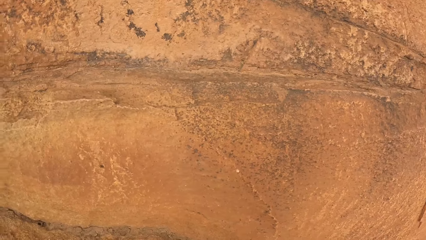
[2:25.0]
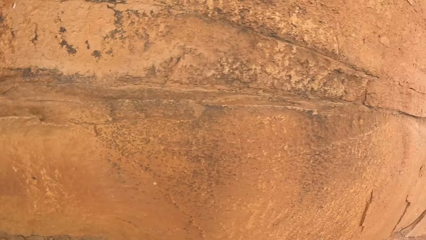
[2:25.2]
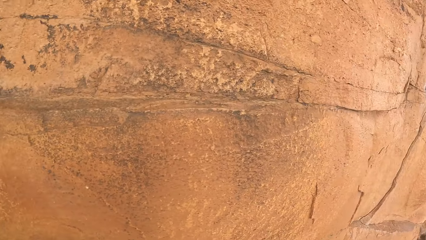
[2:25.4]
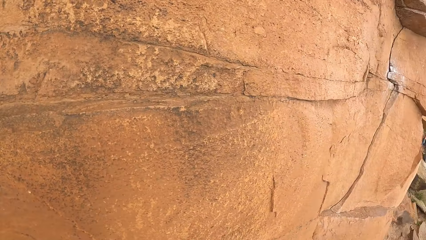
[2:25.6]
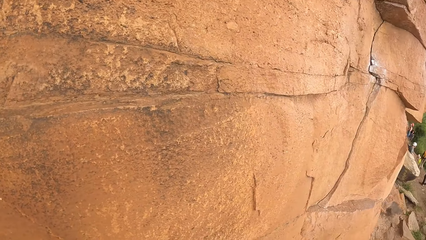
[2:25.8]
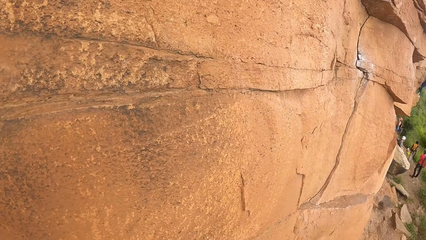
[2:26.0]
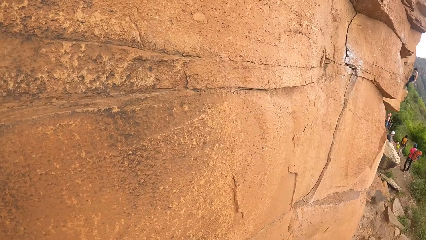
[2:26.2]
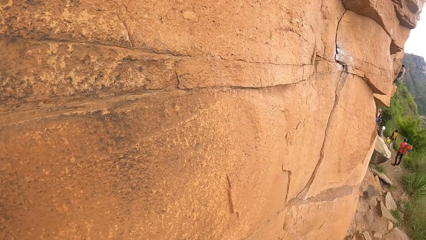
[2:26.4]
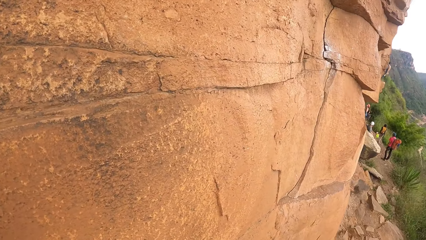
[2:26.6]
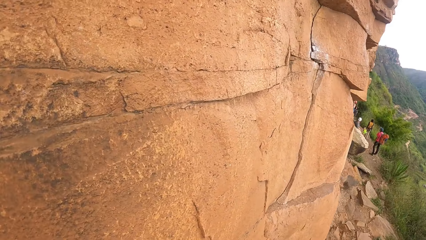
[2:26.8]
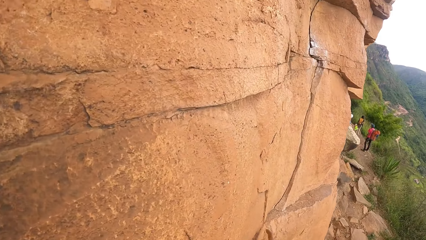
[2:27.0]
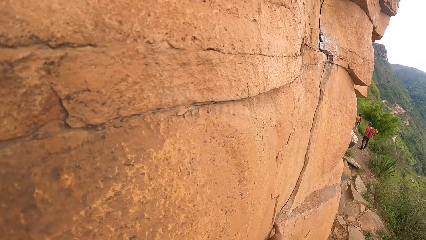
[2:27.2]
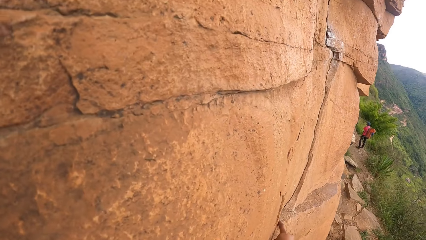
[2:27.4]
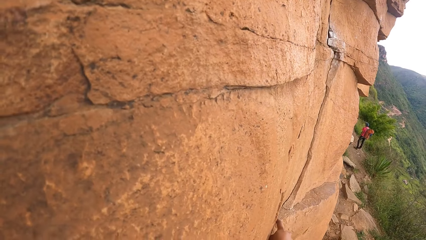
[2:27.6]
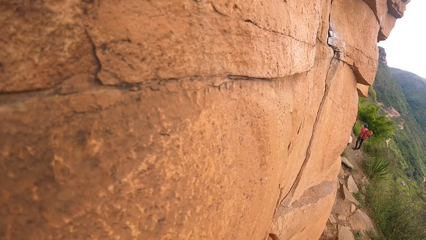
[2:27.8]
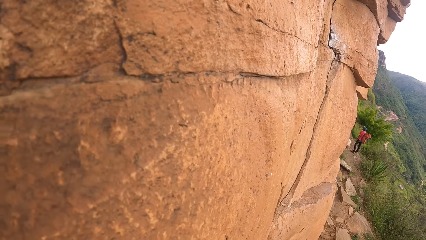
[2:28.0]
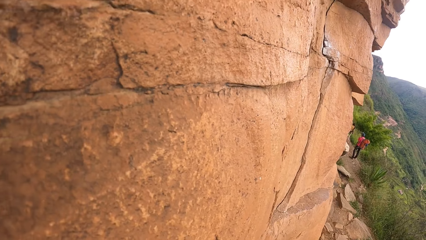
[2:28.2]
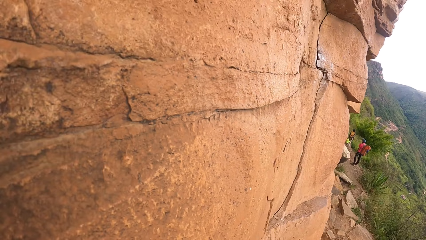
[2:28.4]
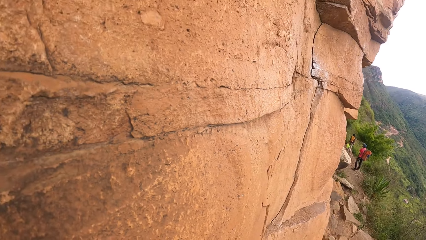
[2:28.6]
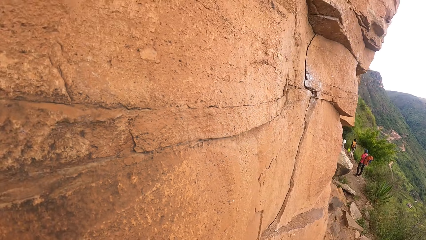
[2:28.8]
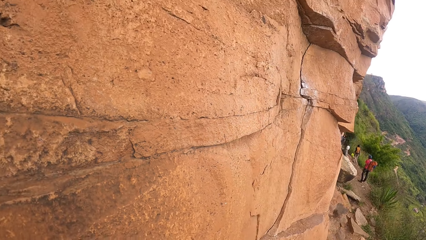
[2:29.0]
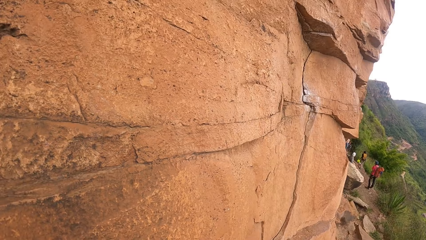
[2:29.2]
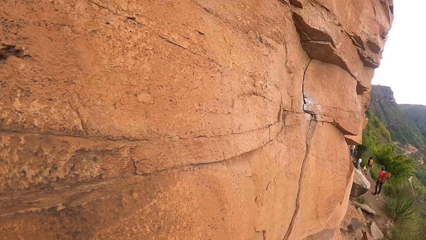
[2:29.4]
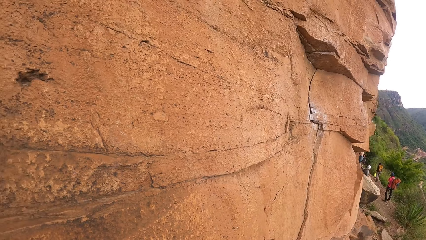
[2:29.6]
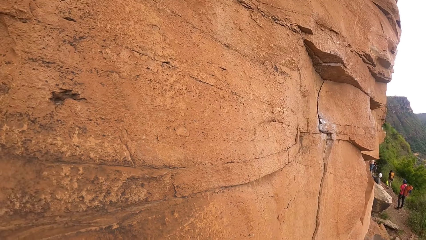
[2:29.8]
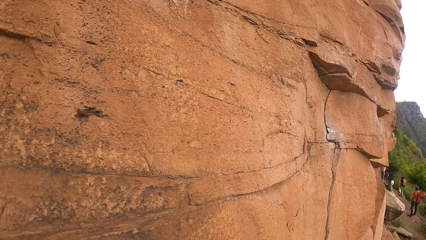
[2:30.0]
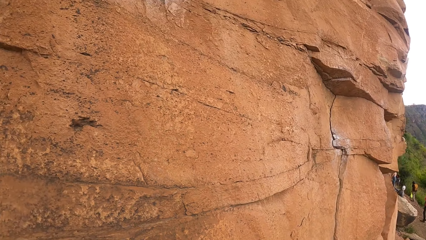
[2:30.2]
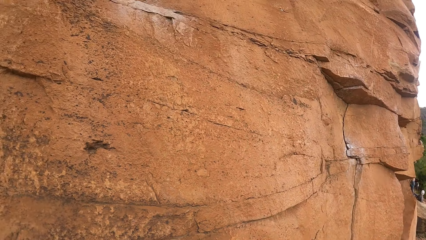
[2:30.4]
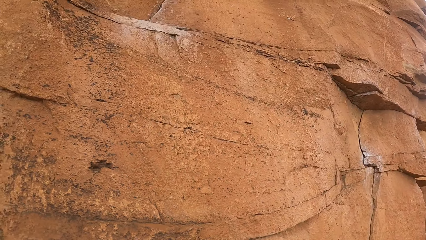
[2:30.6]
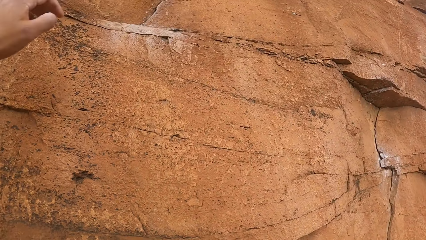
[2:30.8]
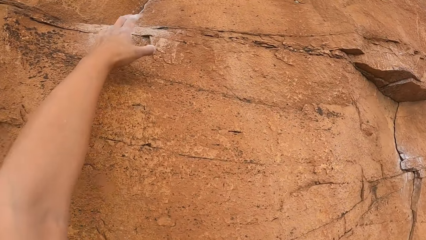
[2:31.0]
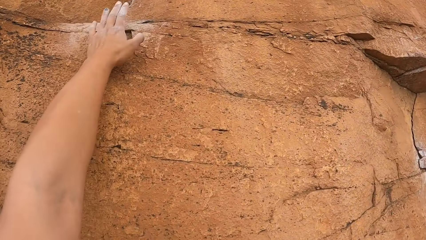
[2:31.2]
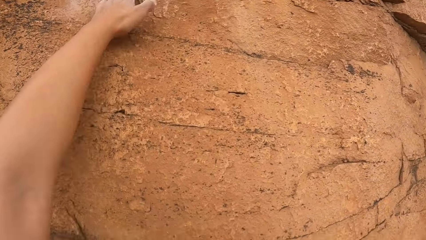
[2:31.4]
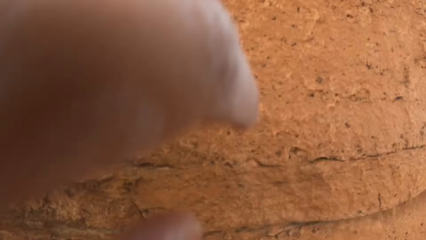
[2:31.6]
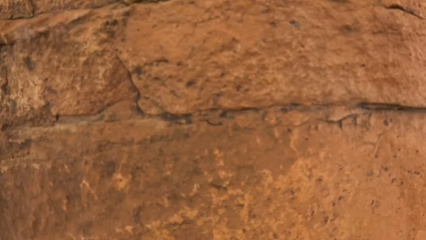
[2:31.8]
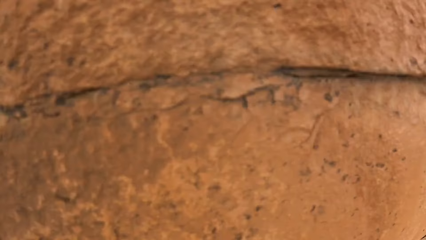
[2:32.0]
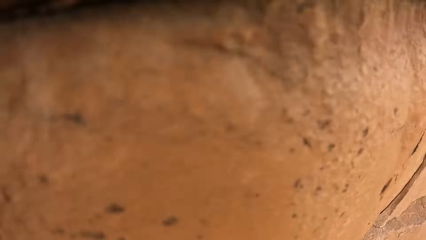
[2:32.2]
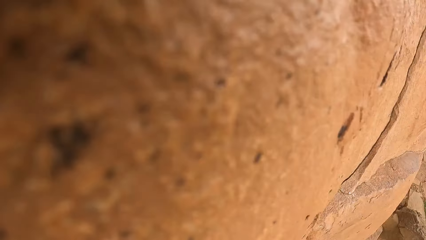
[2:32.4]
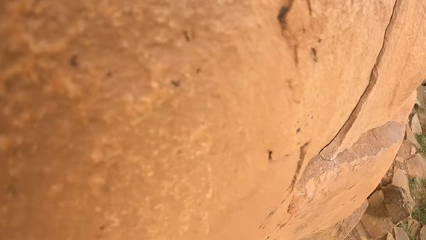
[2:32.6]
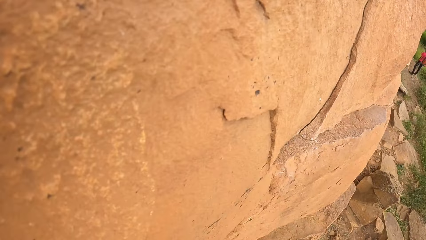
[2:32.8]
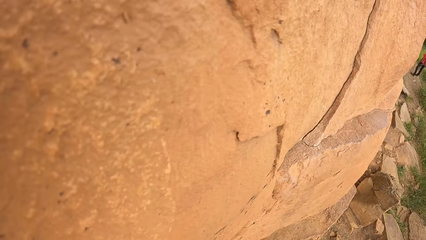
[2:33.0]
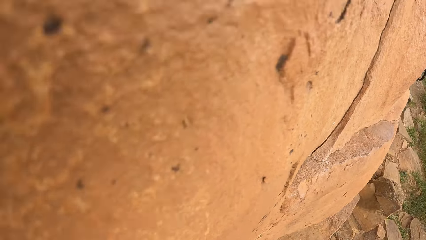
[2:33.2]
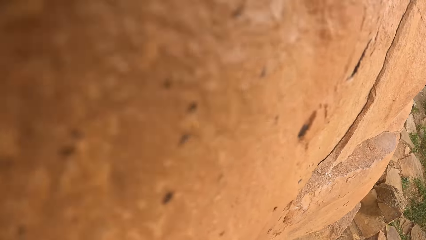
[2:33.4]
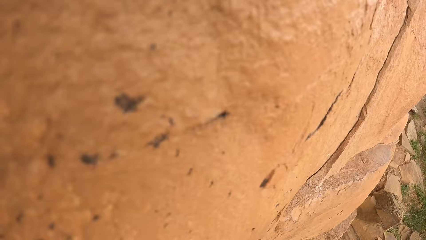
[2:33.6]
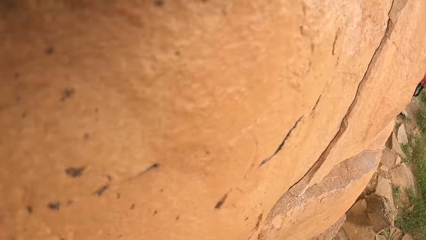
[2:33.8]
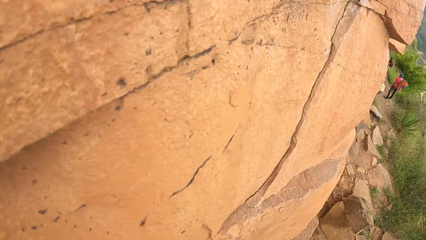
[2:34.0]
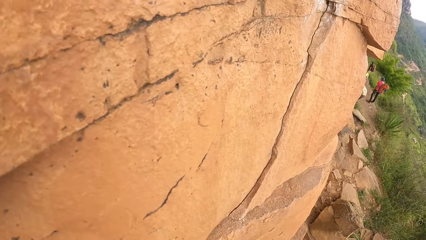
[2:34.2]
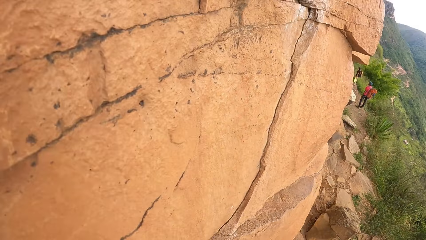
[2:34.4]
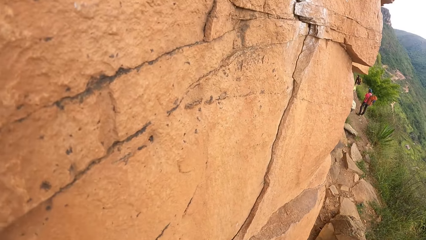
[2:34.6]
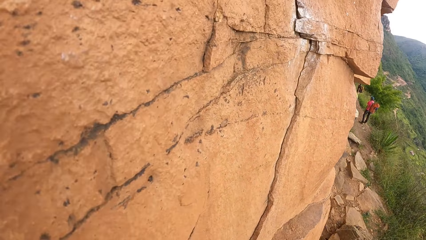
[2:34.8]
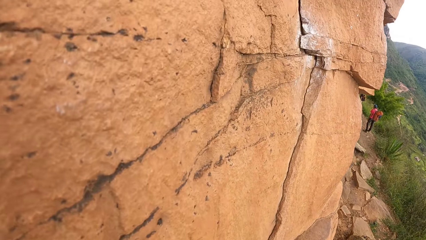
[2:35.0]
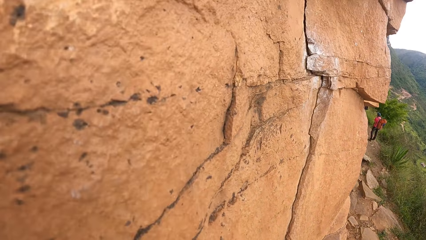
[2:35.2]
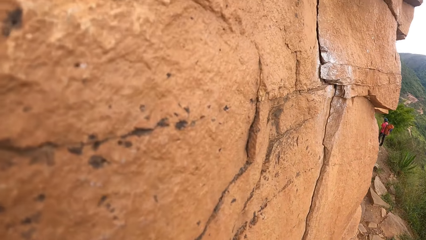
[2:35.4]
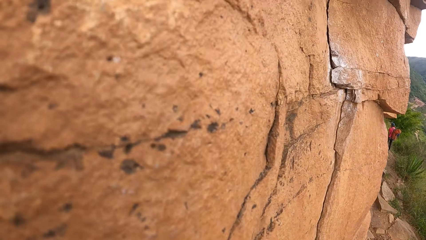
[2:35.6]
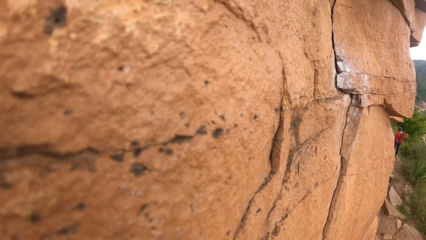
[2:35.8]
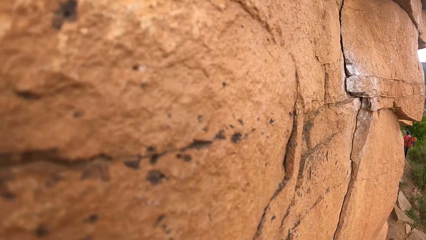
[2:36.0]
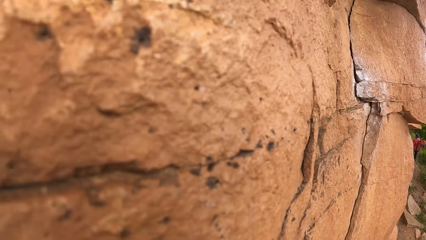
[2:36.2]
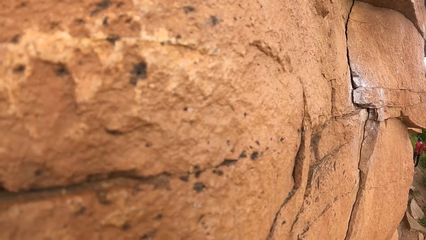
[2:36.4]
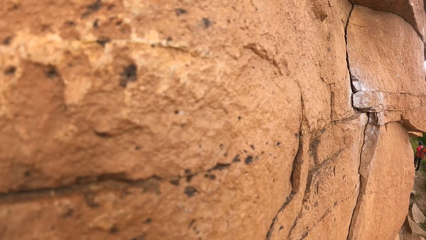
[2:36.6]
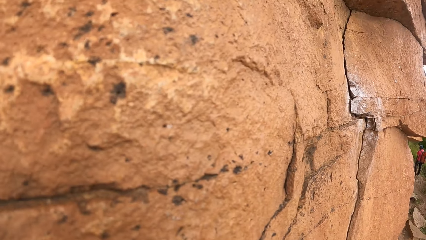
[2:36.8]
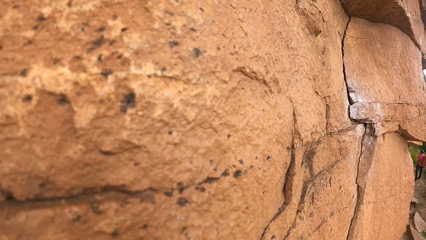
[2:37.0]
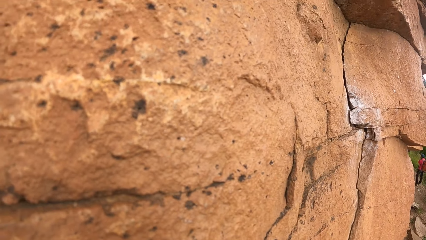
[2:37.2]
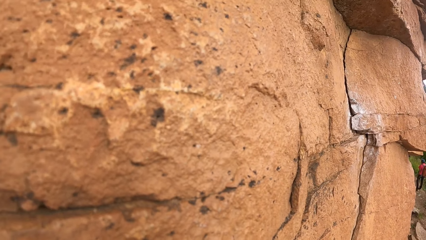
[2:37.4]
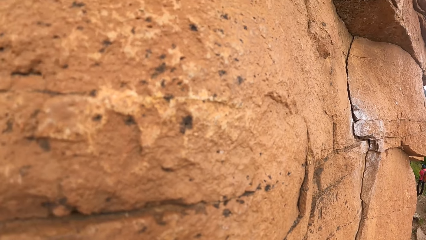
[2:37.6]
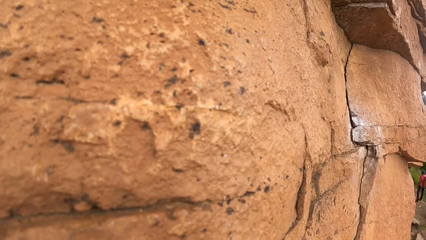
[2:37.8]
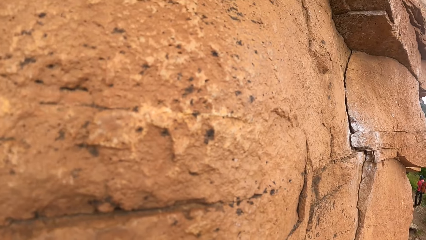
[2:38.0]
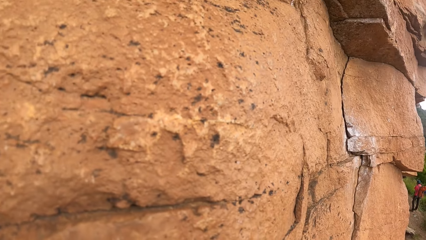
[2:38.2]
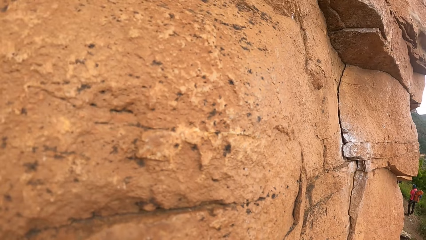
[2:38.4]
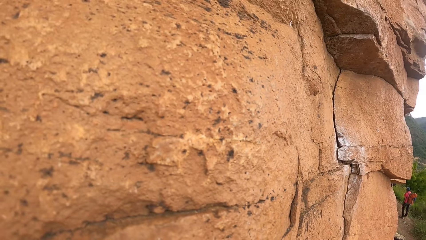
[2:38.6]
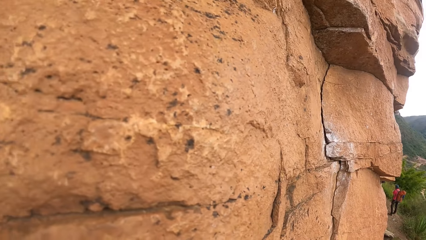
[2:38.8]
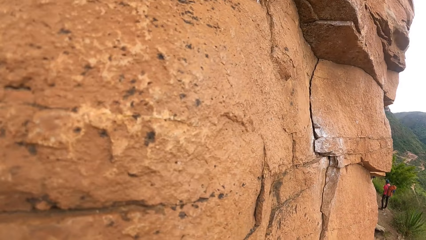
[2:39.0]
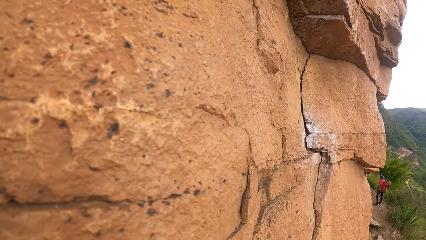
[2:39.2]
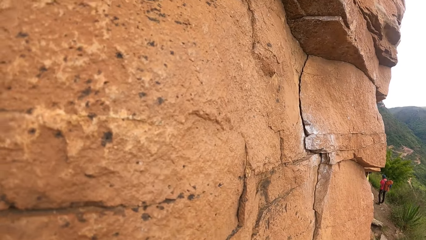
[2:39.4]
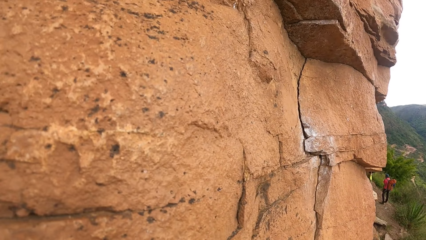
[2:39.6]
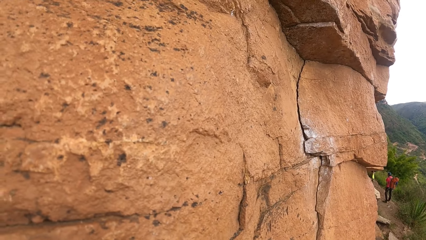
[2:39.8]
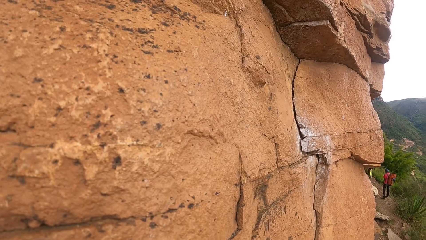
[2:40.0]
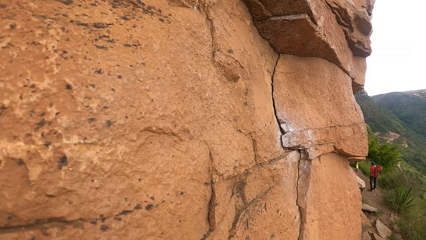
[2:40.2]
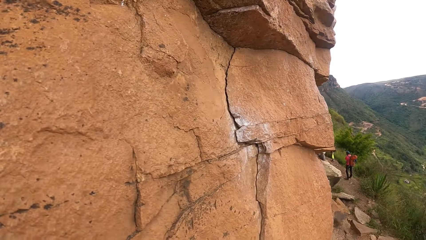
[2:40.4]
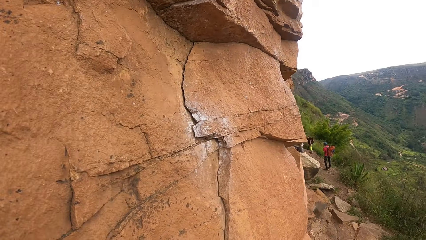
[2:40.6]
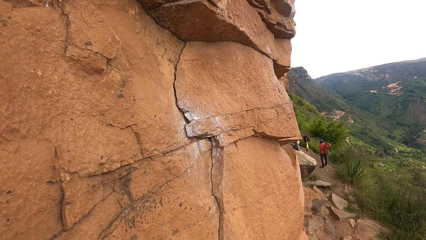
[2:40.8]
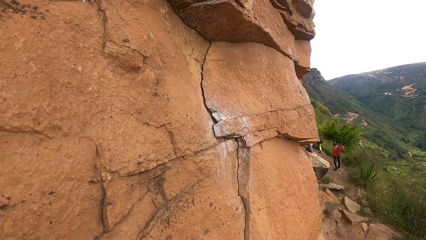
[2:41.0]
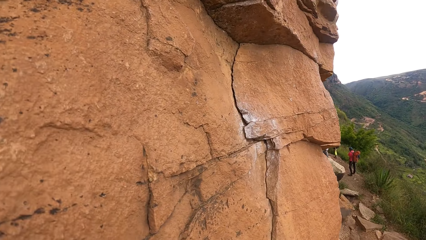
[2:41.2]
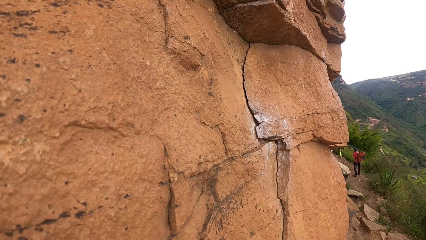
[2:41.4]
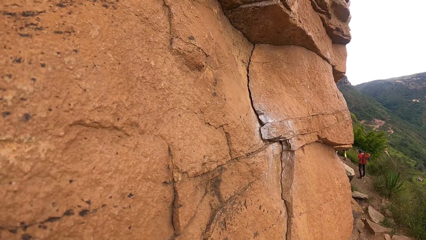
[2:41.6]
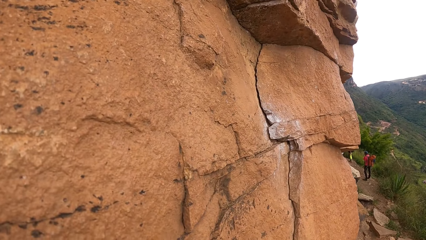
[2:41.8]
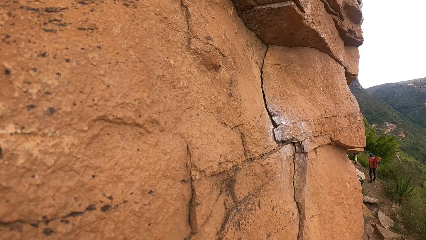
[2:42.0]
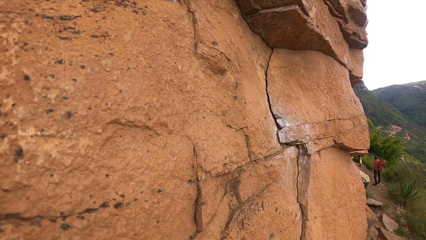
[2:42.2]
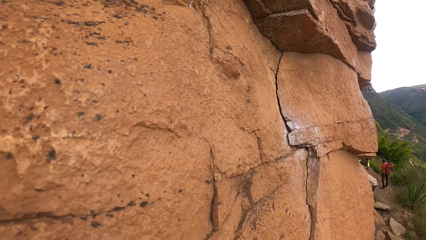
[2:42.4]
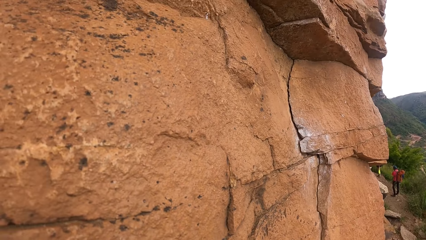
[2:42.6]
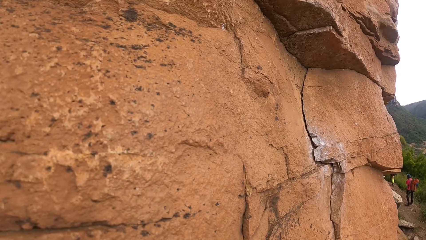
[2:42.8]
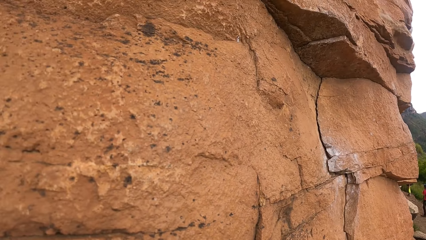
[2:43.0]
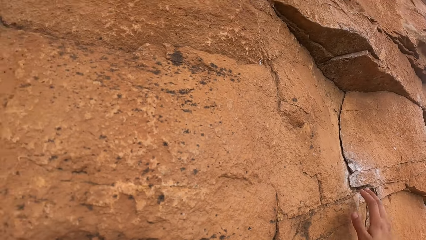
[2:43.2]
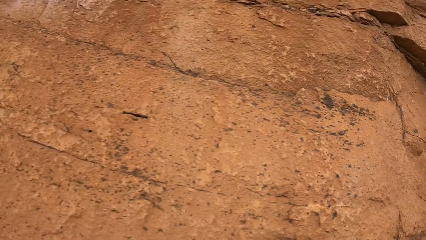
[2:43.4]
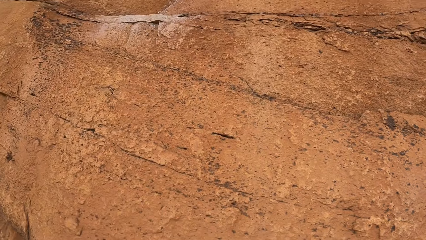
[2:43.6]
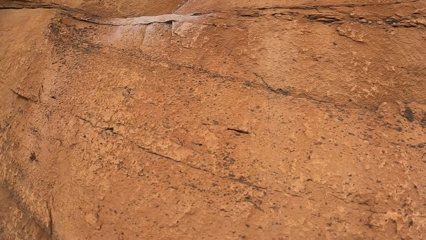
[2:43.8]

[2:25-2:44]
The camera wearer looks around the mountain. They climb the mountain. They look around the mountain.
